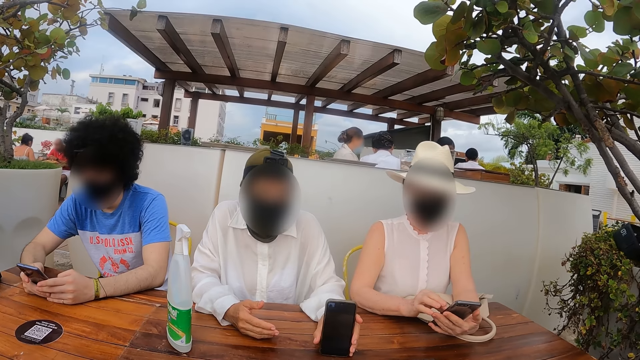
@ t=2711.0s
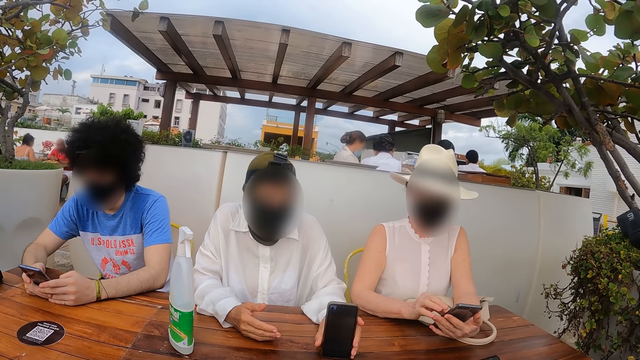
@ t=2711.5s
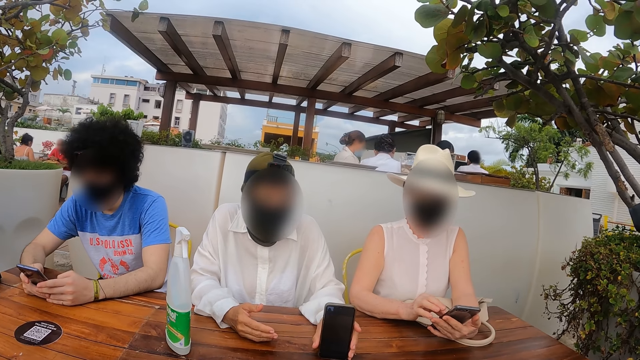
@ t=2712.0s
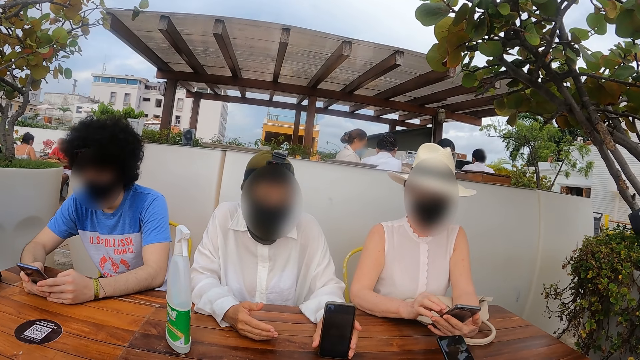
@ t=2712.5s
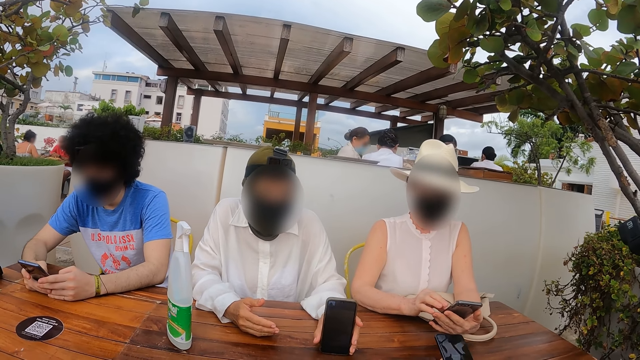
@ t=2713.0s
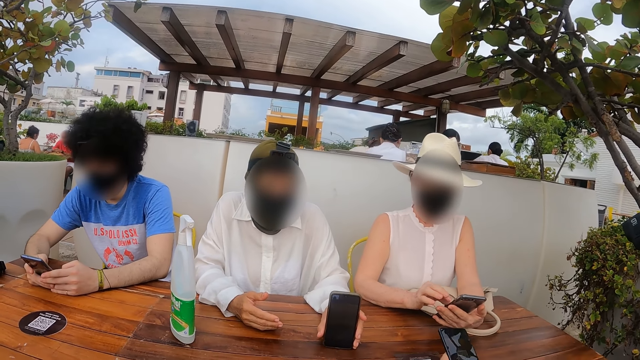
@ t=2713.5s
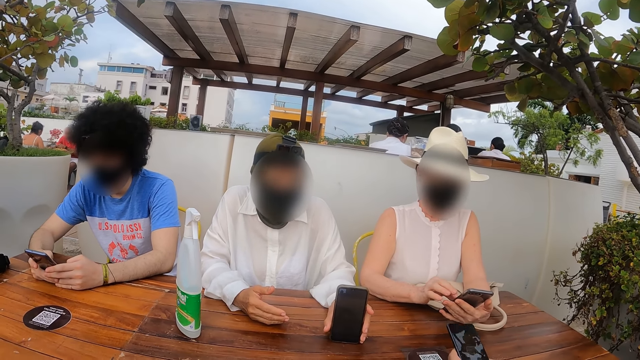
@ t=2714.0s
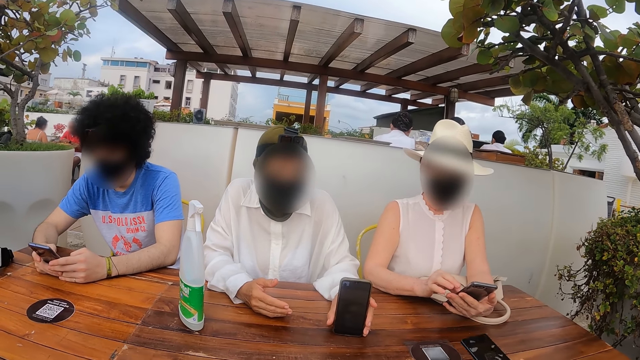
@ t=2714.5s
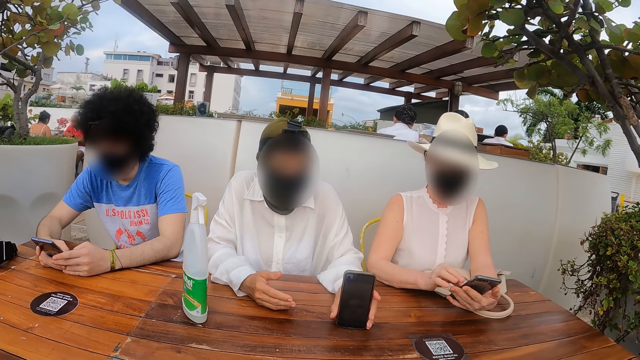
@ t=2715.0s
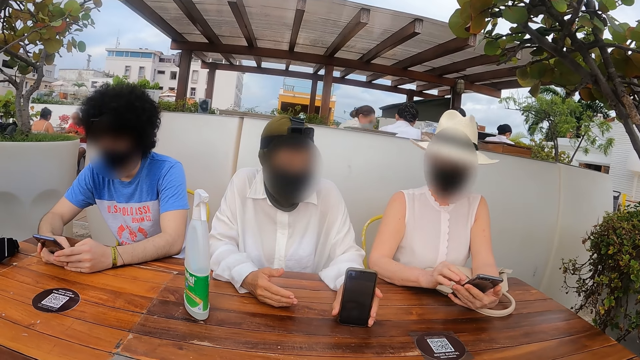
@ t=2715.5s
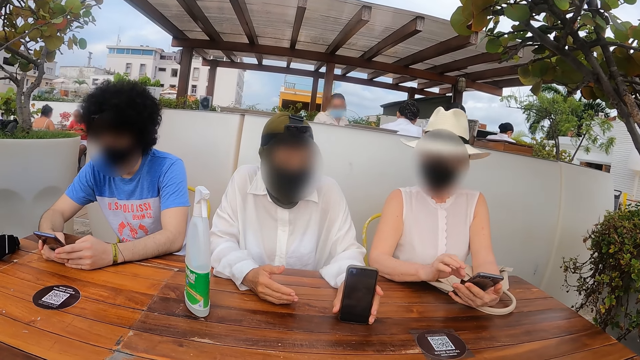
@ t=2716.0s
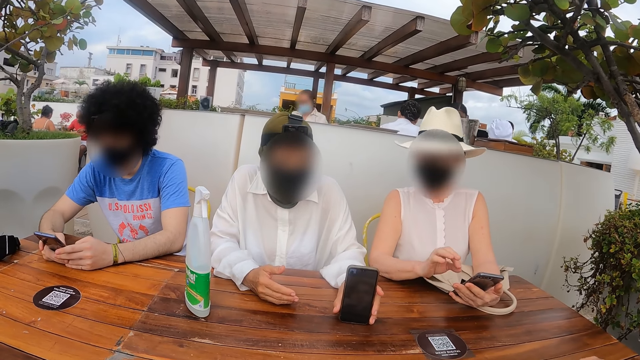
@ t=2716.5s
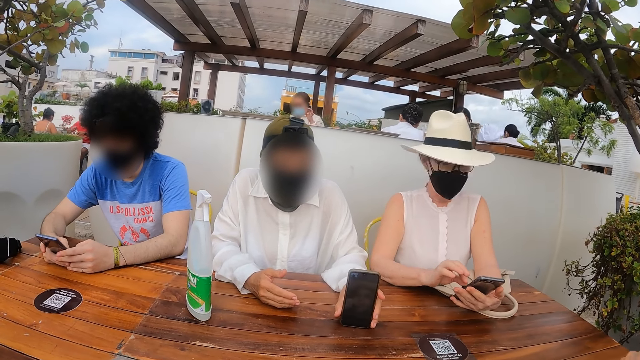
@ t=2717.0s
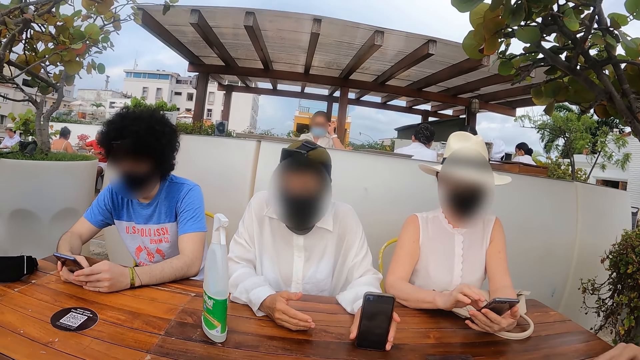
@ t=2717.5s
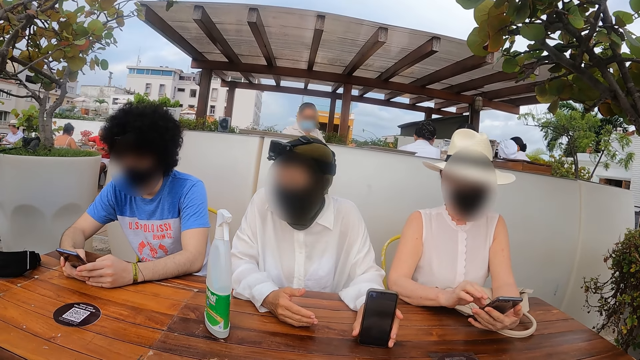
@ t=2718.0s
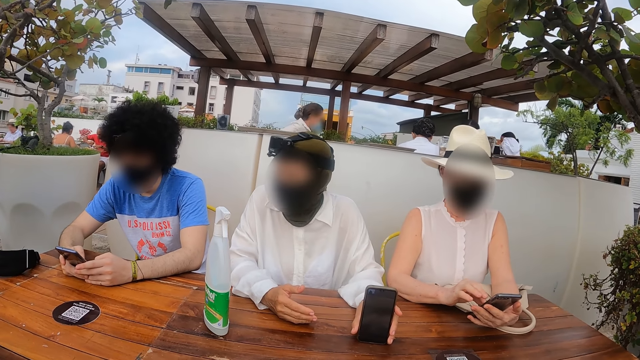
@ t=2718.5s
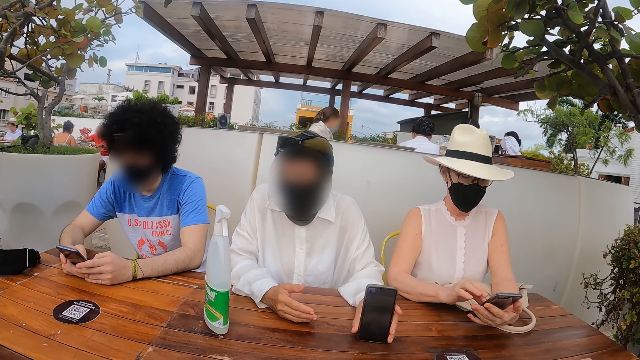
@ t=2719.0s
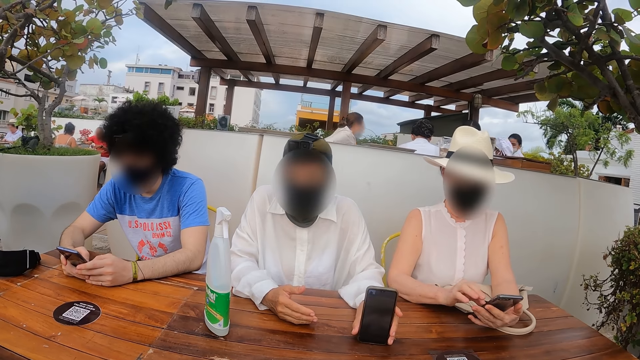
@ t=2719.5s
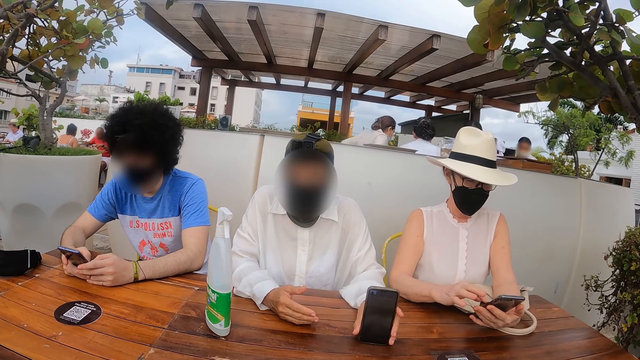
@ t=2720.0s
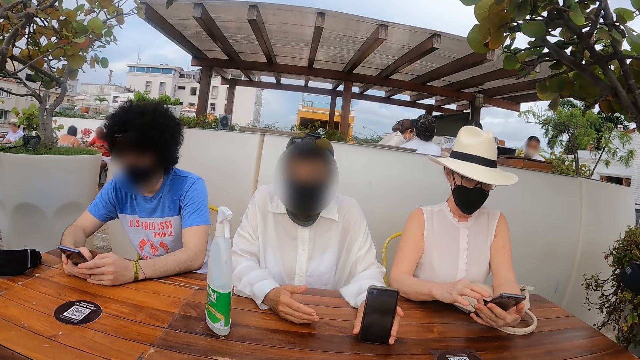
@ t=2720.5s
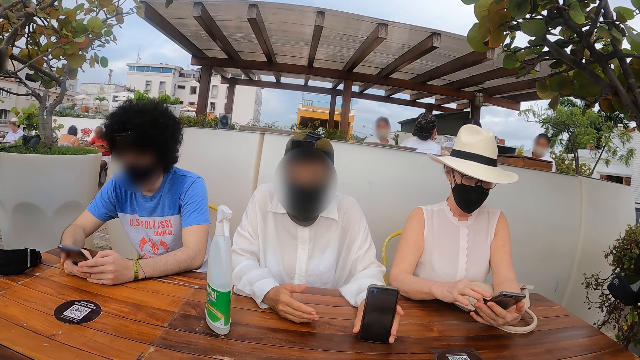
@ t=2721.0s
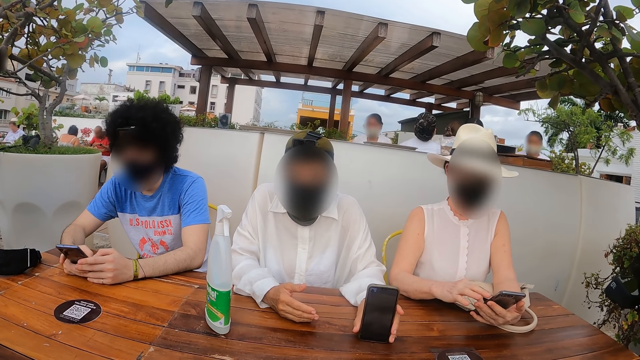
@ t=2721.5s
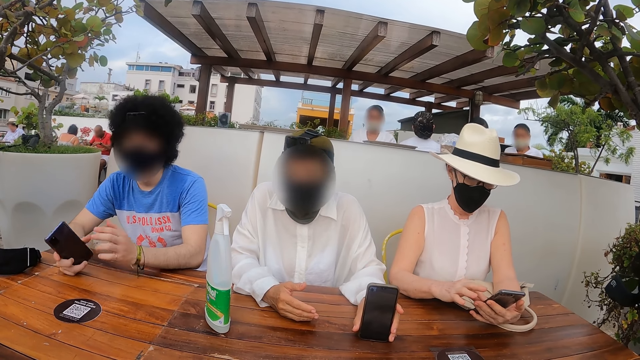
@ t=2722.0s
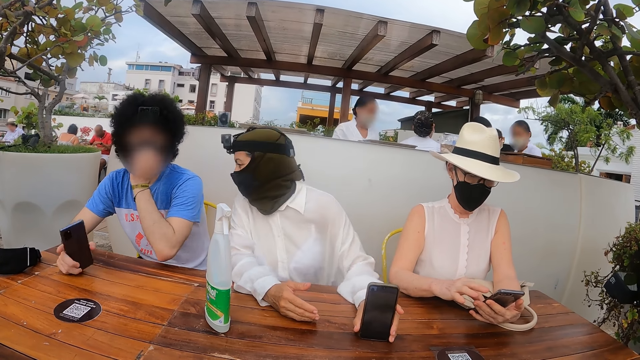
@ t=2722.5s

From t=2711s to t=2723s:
A woman talks to the camera wearer.

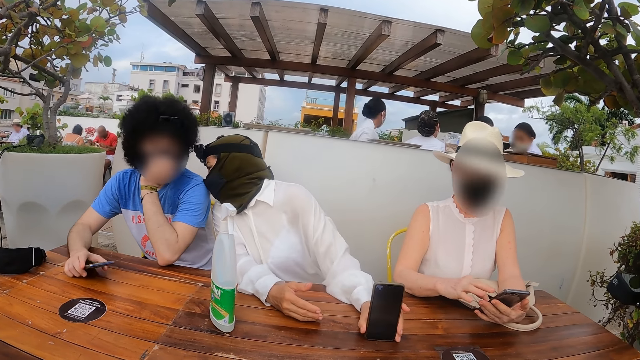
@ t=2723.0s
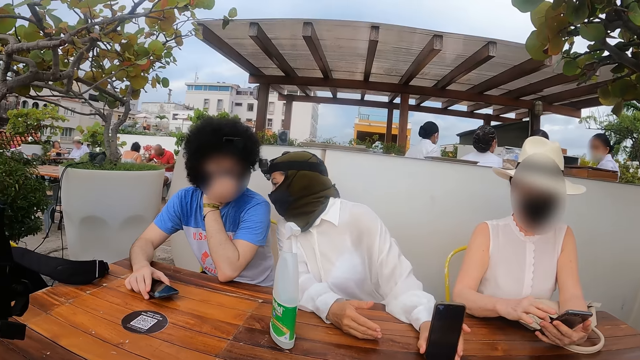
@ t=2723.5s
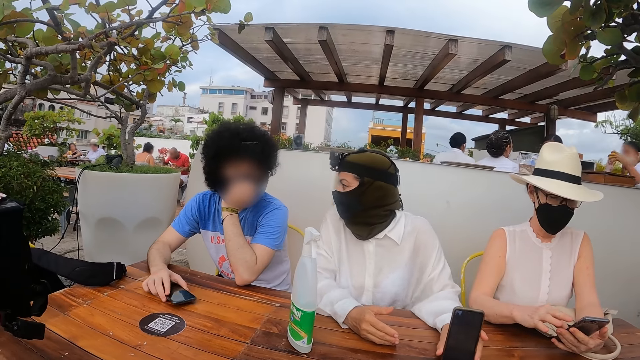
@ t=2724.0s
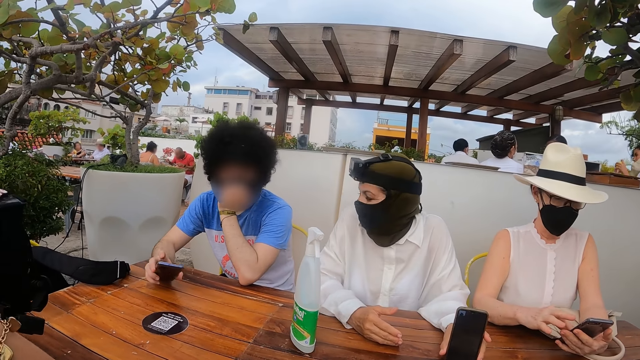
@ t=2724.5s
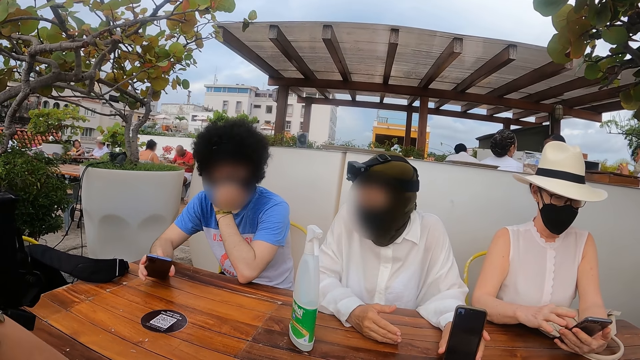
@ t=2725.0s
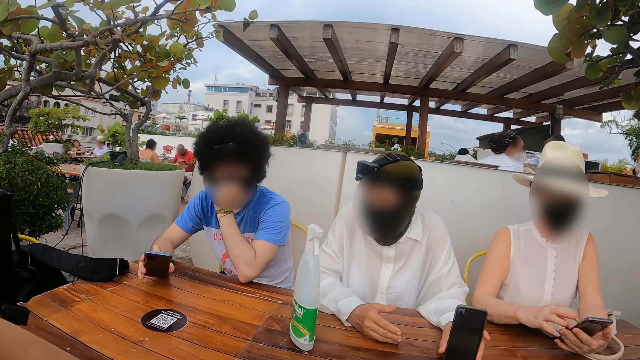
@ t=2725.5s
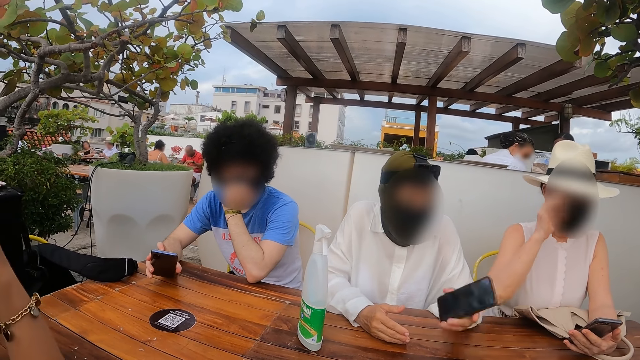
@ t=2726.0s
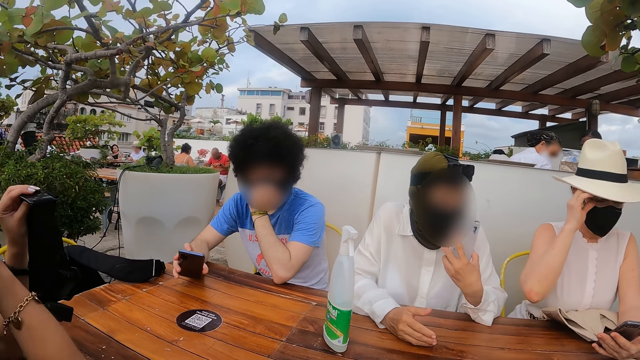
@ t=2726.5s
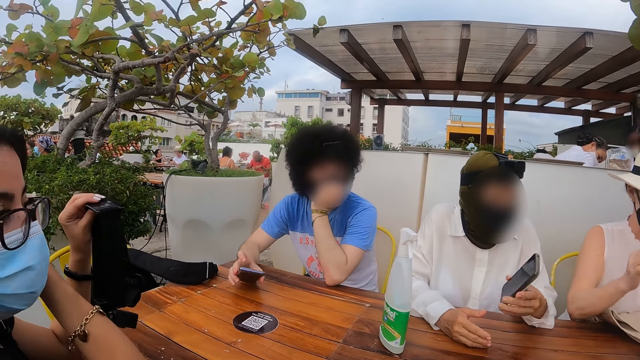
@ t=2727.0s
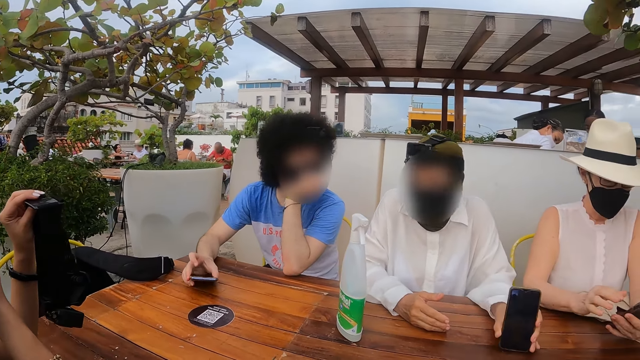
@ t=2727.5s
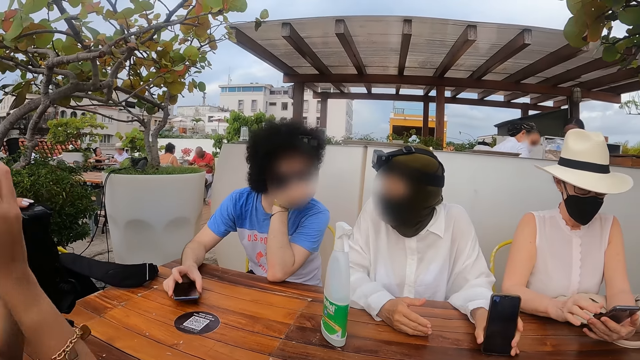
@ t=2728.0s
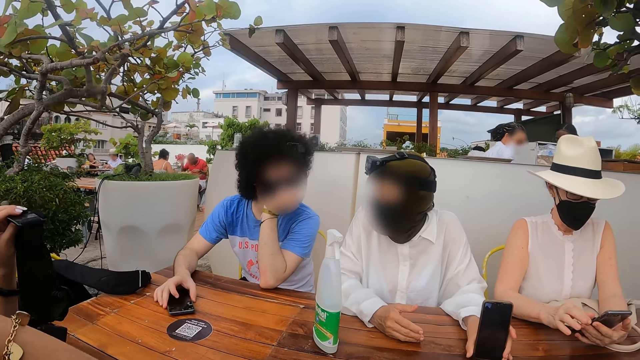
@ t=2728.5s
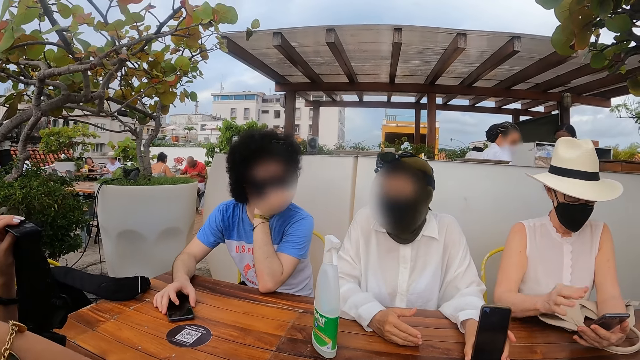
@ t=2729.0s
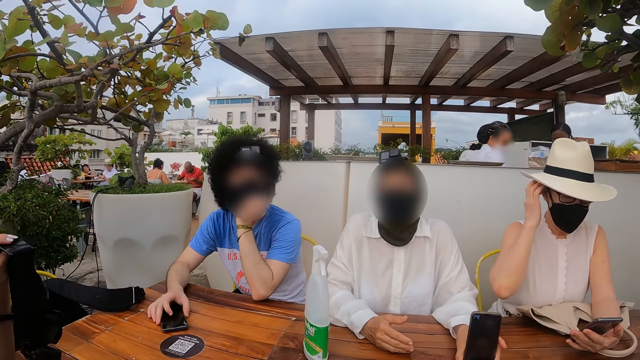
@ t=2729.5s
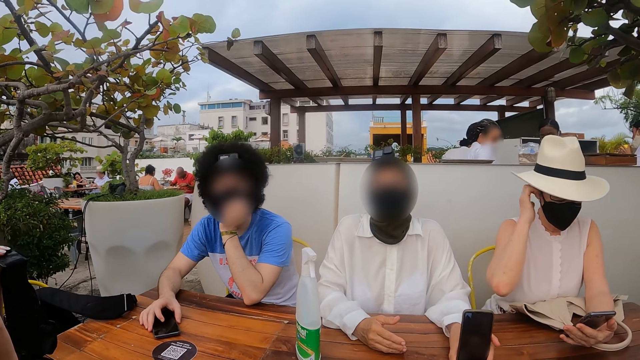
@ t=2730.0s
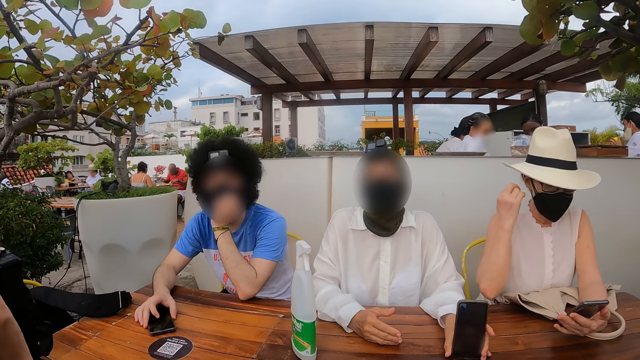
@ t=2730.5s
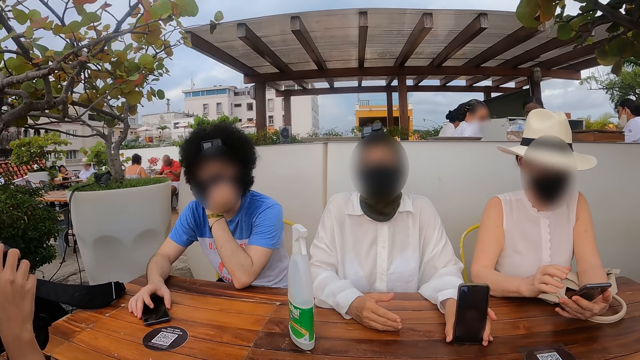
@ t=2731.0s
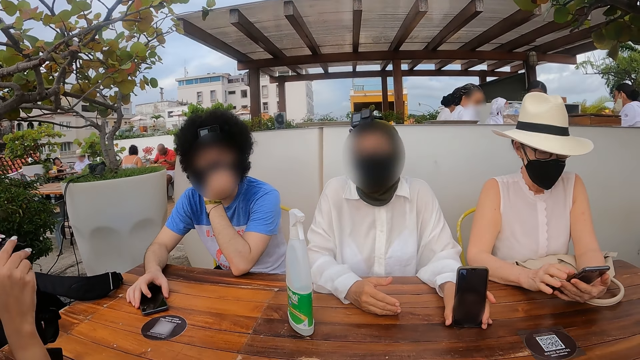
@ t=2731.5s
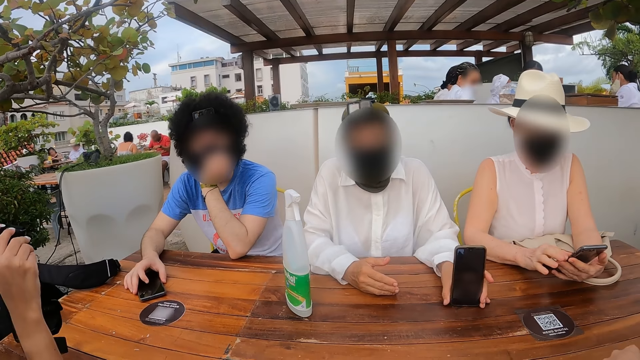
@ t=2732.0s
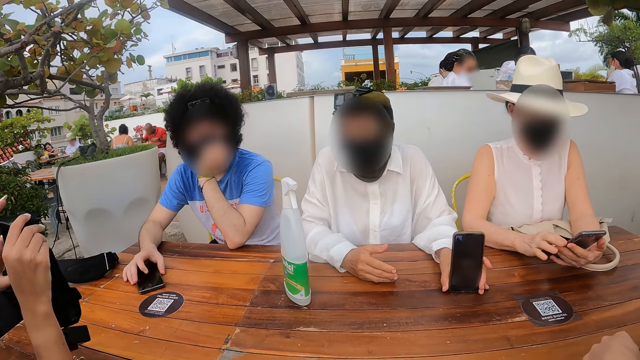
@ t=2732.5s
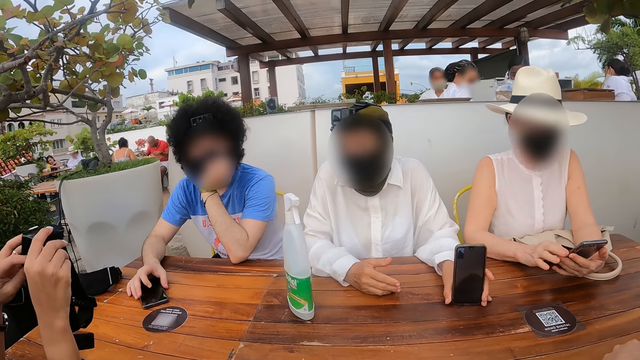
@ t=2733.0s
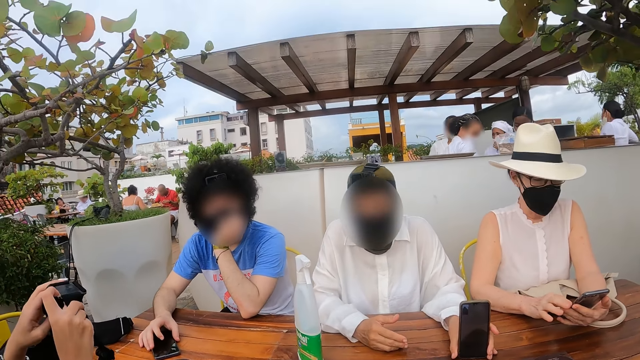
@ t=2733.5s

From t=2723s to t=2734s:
A woman shows the phone to the camera wearer. The woman talks to the camera wearer.
